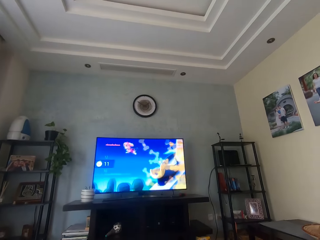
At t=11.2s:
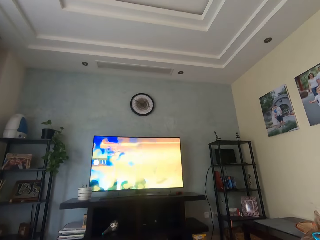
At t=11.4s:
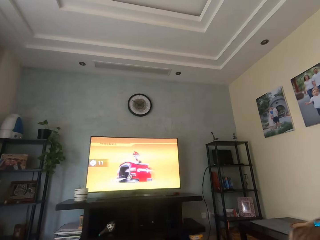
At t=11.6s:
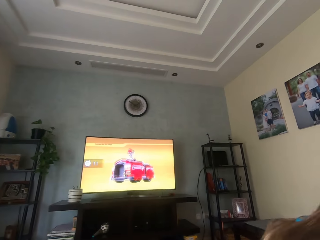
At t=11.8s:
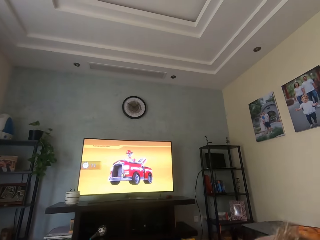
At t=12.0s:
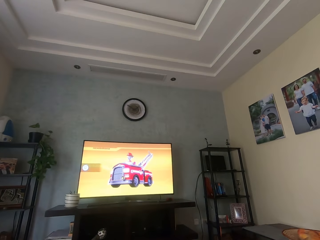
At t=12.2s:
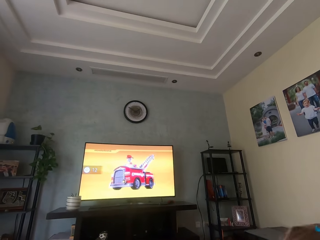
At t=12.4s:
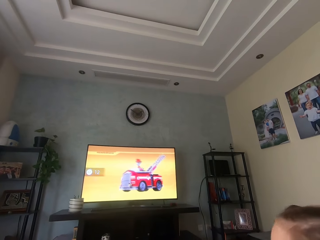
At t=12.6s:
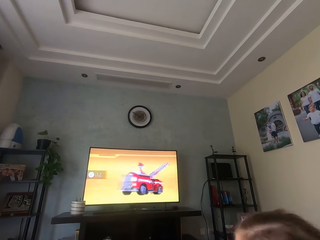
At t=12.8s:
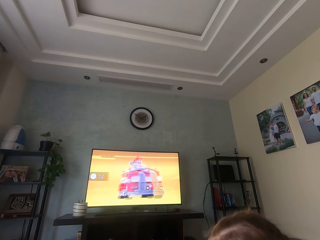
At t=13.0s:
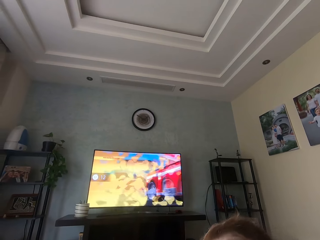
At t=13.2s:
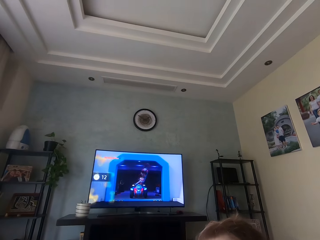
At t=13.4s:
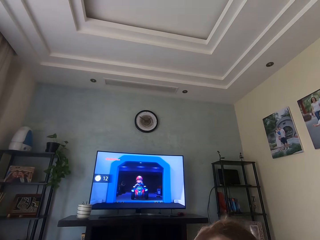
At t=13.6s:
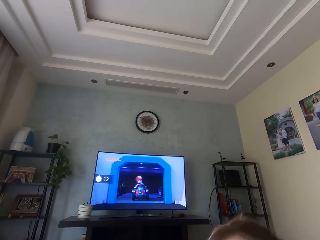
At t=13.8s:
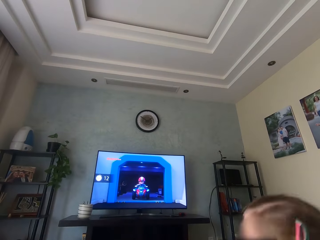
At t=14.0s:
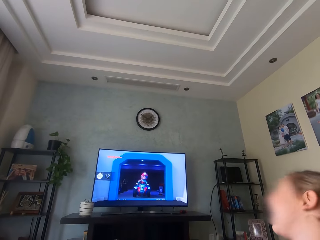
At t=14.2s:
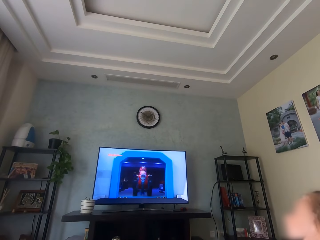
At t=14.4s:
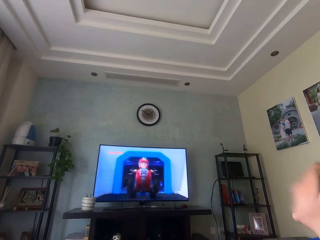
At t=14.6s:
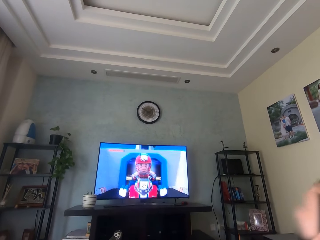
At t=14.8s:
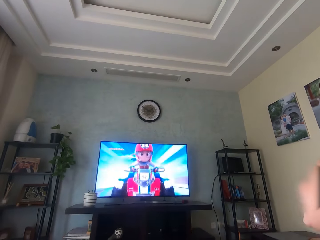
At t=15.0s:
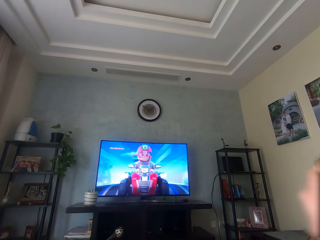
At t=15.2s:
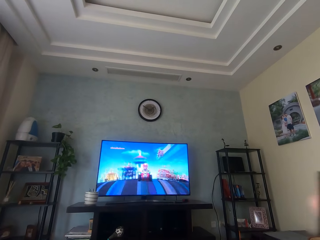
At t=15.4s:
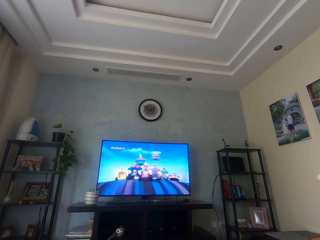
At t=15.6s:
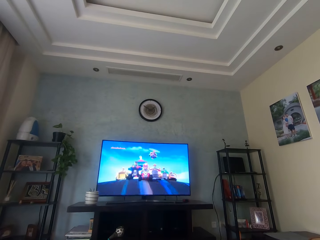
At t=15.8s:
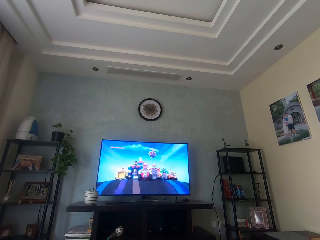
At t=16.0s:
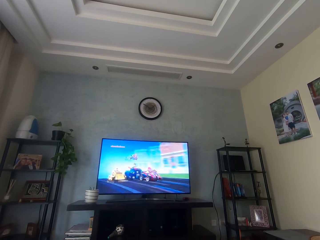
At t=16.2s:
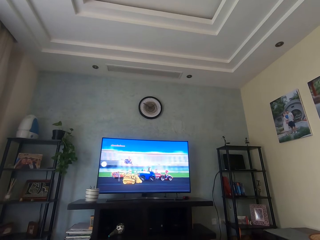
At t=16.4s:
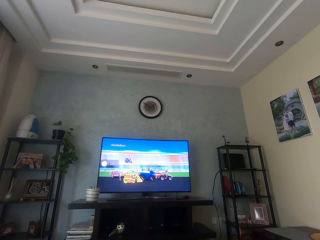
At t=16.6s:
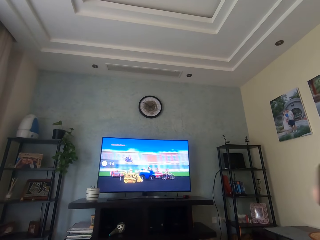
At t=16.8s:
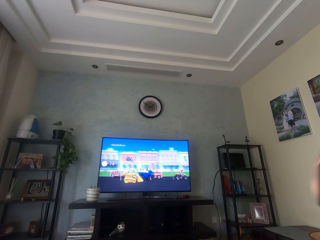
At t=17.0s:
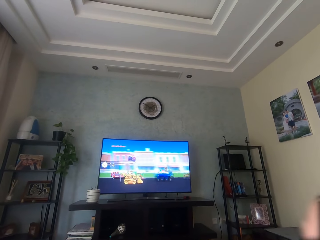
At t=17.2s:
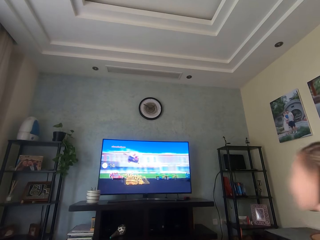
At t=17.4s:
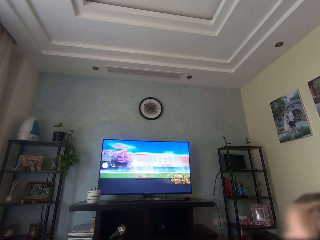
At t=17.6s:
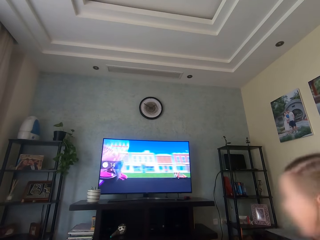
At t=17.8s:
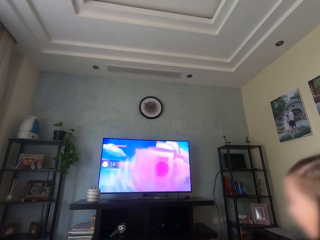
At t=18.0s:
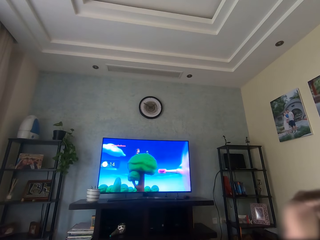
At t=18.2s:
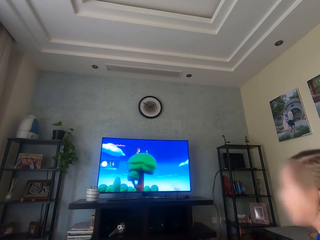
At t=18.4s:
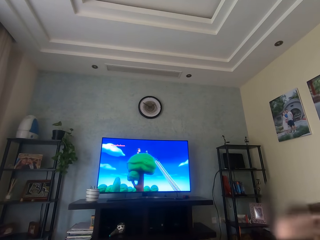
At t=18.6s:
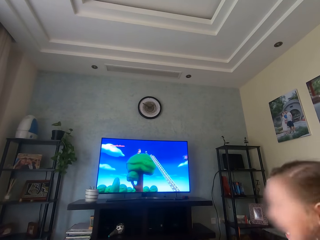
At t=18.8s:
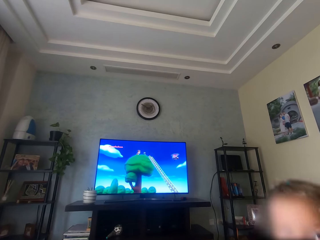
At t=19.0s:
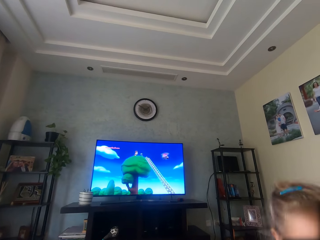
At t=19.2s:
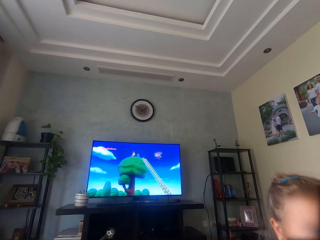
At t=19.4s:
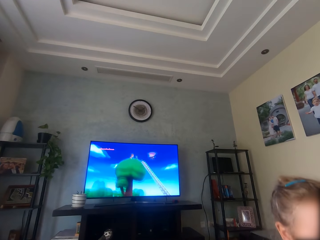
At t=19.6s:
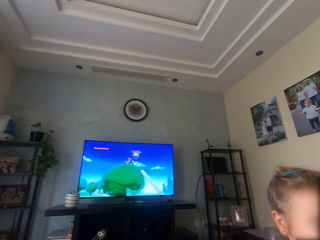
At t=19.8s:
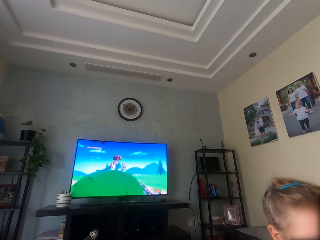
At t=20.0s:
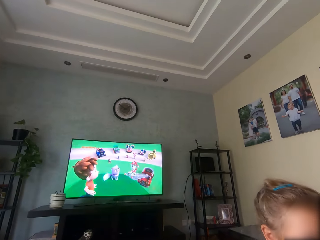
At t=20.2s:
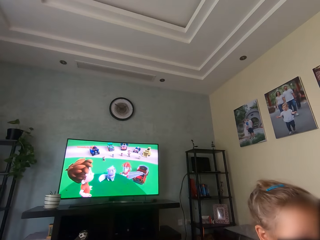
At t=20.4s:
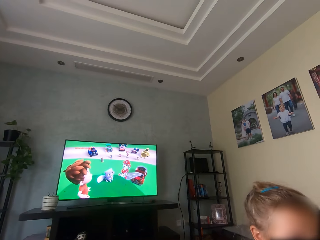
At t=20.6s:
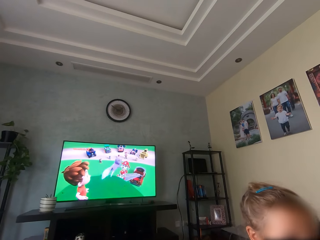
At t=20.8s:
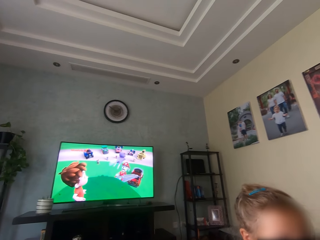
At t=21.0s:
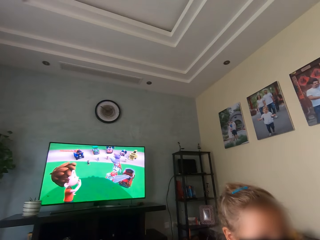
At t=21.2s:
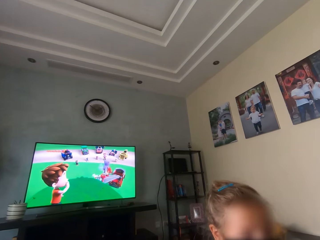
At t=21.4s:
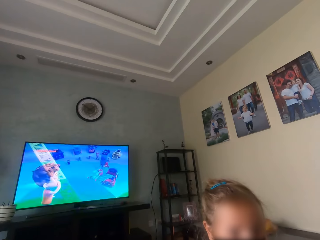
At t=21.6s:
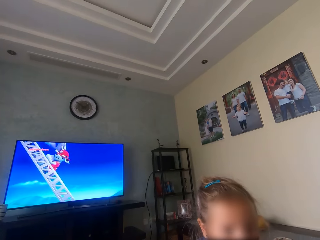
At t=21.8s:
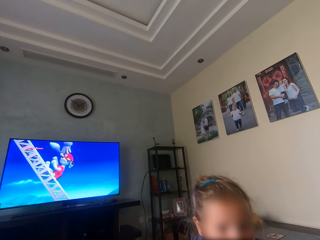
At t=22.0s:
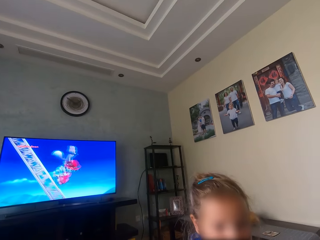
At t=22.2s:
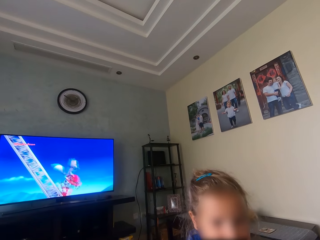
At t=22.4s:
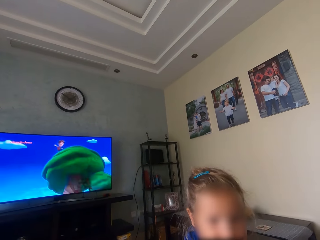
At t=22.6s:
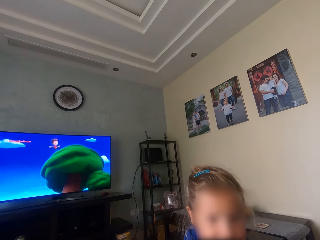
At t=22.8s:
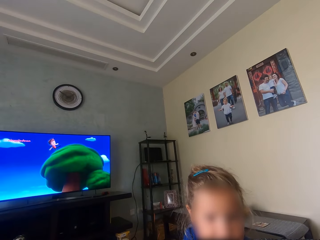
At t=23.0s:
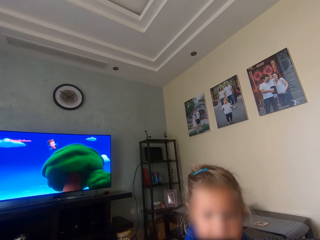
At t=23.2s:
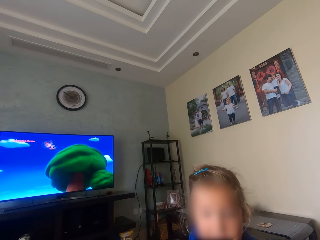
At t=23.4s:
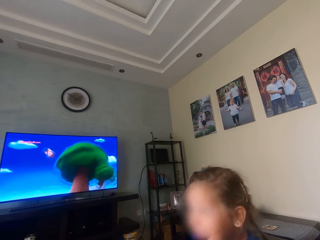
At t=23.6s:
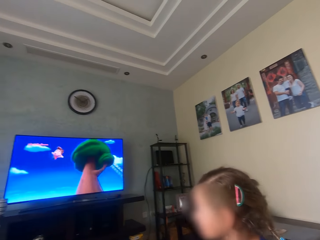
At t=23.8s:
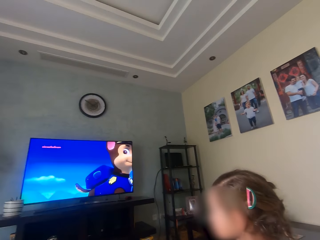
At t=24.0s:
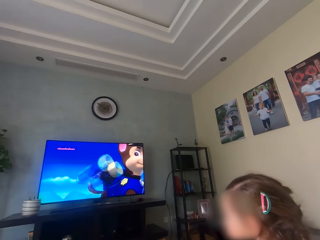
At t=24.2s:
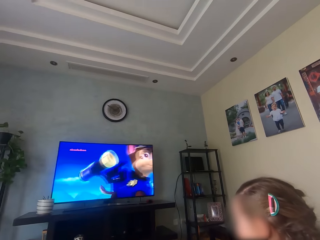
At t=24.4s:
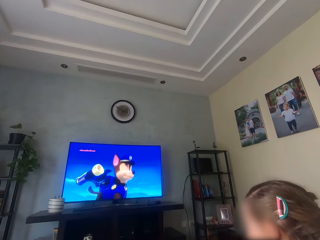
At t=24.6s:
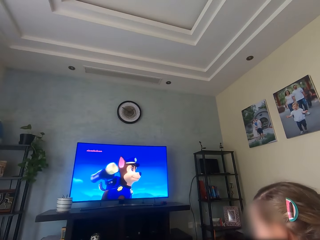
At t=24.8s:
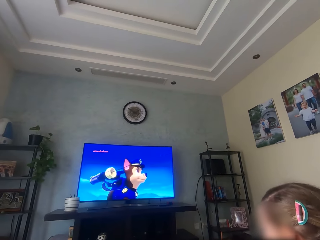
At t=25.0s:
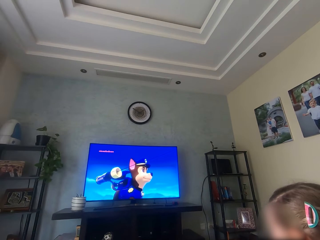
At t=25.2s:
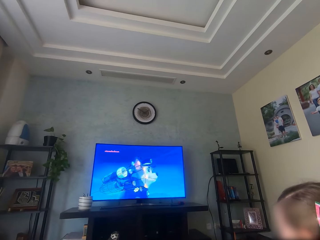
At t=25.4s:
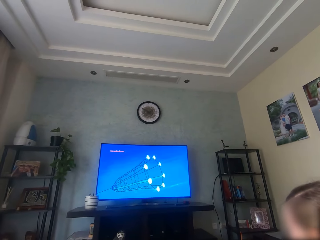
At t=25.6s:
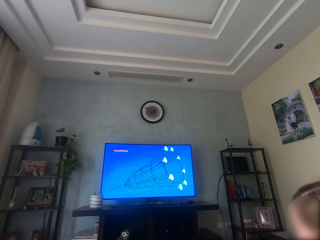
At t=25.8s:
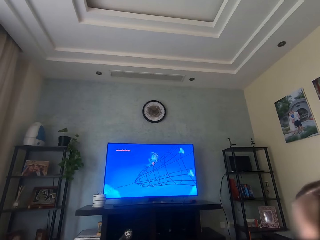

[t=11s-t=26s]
A girl jumps in the house. The girl laughs. The girl springs the body. The camera wearer watches the television. The girl springs the body. The camera wearer talks to the girl. The girl interacts with the camera wearer. The girl stares at the television.

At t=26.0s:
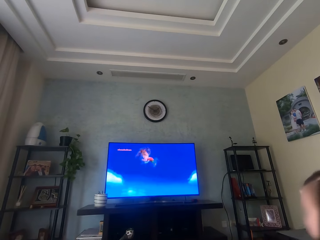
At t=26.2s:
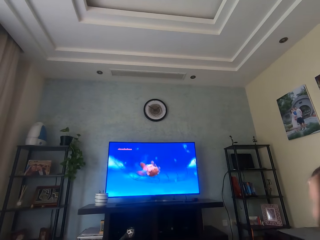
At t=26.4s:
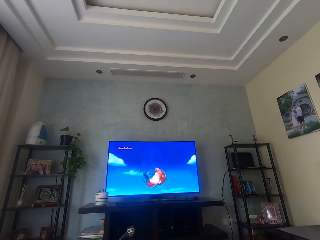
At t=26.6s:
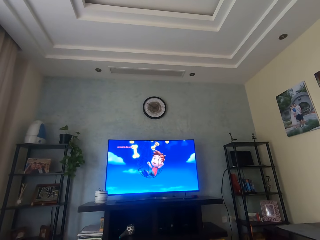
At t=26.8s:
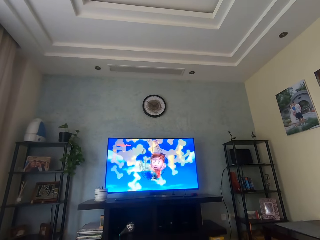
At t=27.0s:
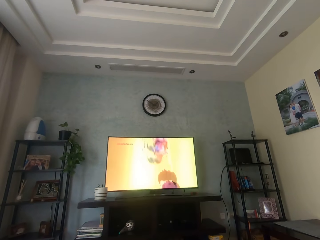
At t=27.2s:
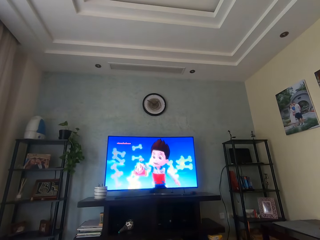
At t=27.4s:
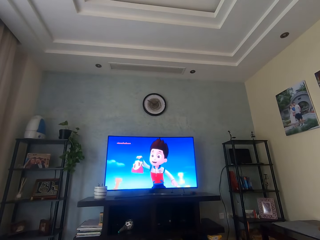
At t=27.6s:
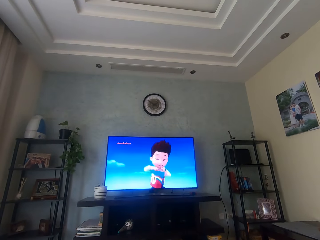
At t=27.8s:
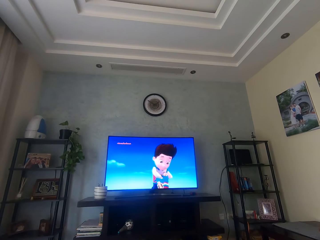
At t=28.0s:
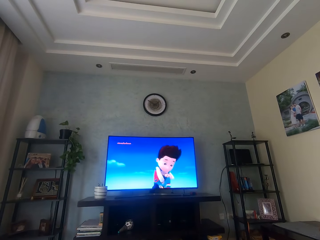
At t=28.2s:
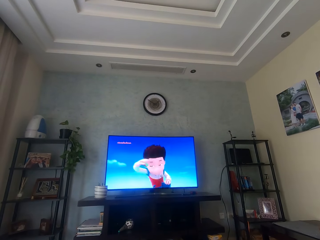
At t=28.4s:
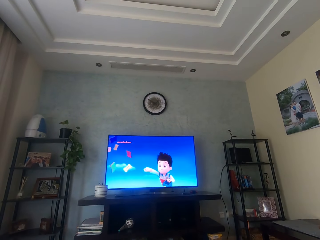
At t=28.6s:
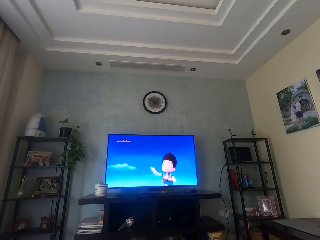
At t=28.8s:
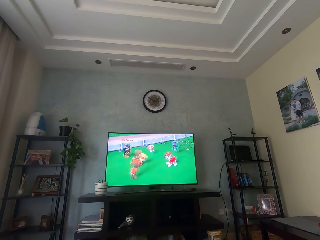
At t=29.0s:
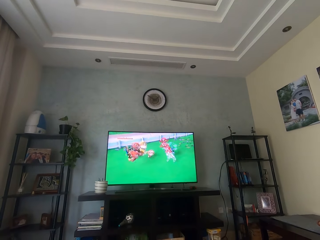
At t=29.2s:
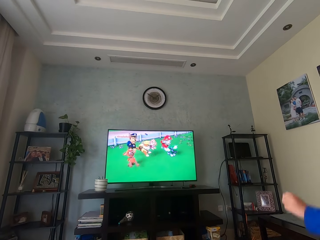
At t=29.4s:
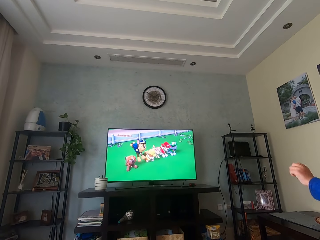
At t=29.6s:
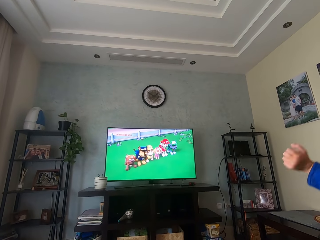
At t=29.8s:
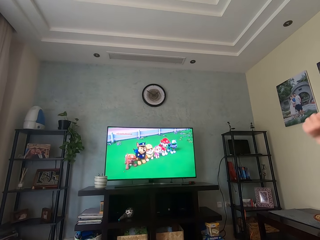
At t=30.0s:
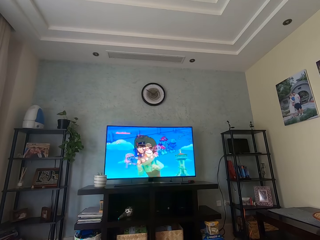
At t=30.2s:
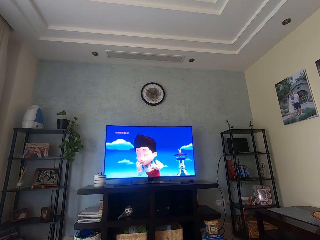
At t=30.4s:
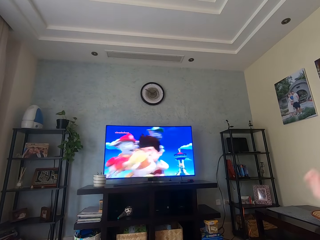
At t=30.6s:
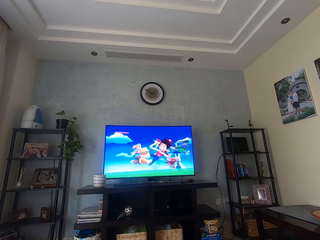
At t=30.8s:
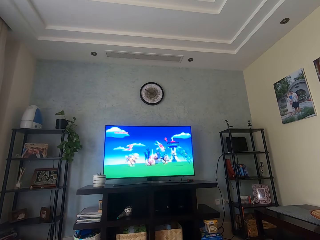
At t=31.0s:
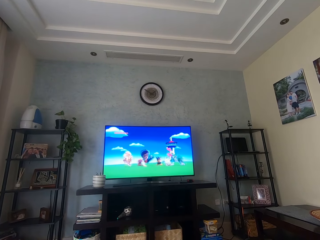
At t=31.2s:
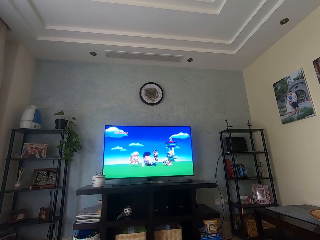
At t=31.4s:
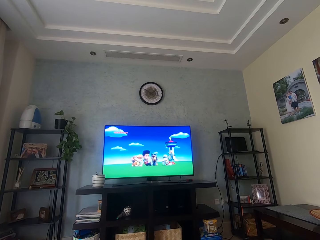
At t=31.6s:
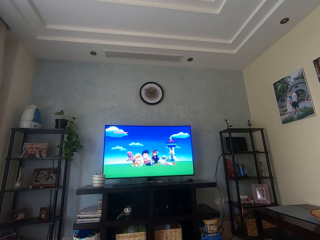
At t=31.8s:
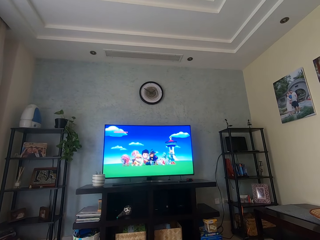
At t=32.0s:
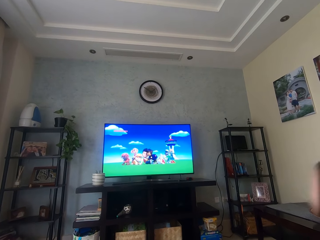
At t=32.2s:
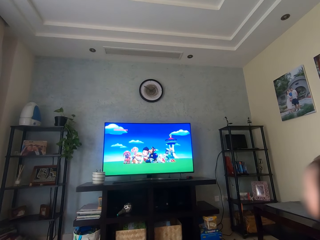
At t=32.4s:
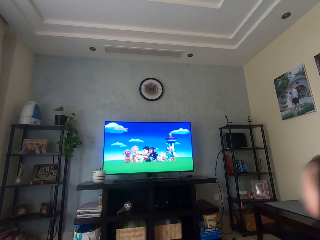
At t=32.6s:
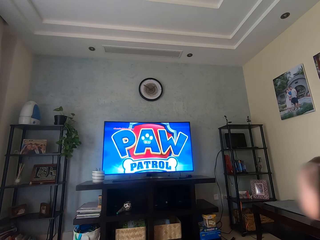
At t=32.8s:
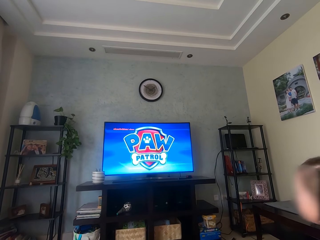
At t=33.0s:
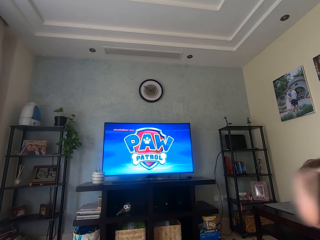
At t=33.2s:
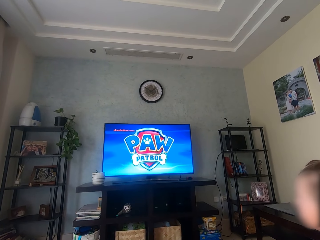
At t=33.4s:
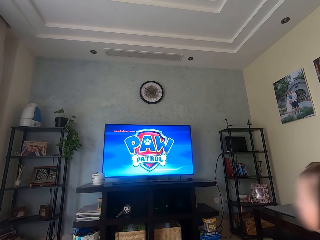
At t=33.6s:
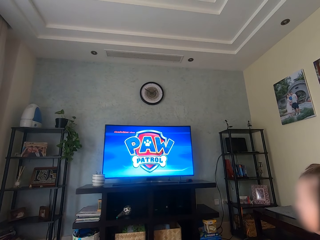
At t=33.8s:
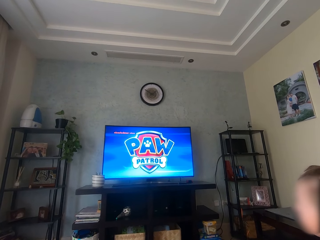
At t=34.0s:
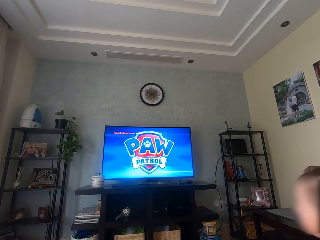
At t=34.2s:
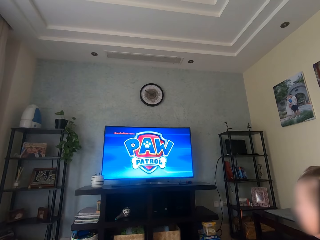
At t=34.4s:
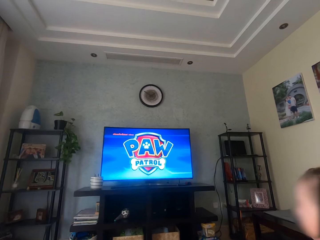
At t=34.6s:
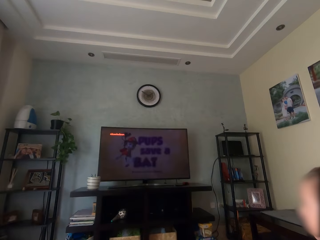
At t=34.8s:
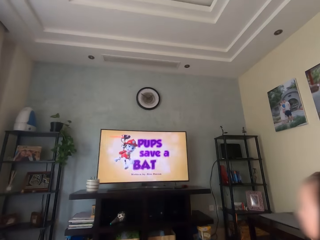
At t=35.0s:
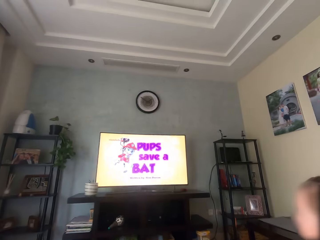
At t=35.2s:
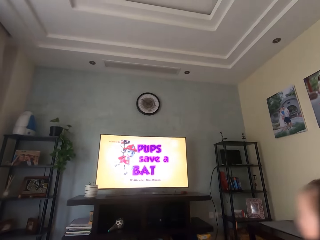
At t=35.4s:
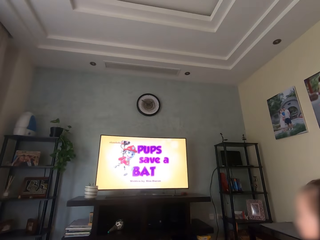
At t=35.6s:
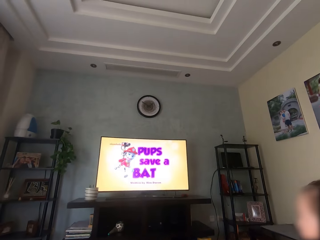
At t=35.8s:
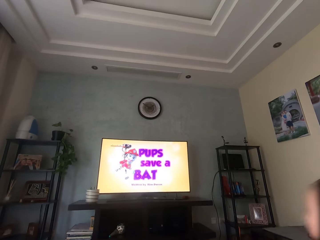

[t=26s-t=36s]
The camera wearer watches the television with a person. They sit on the couch. The person waves a hand. The camera wearer watches the television with the person.
